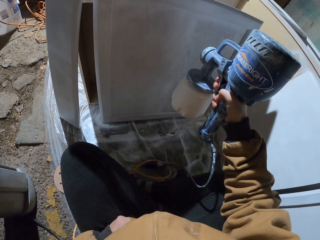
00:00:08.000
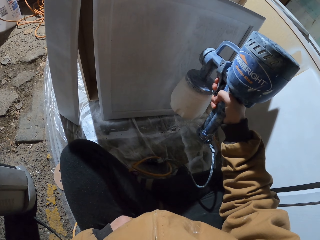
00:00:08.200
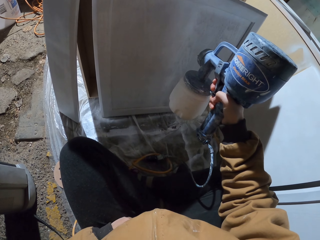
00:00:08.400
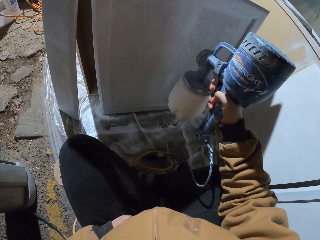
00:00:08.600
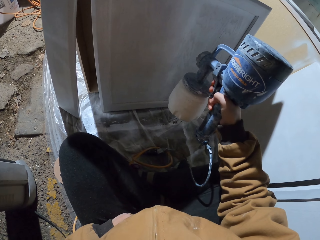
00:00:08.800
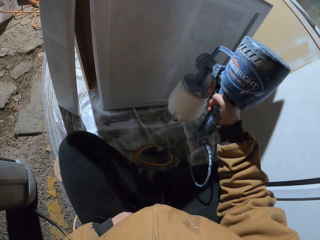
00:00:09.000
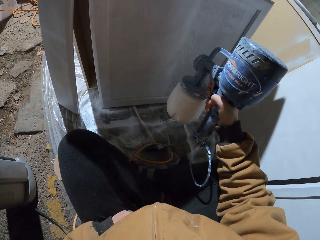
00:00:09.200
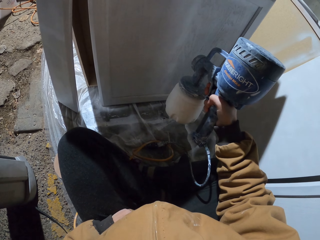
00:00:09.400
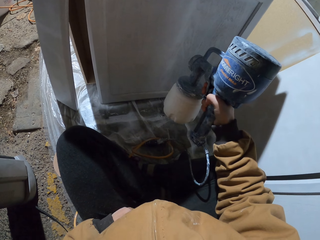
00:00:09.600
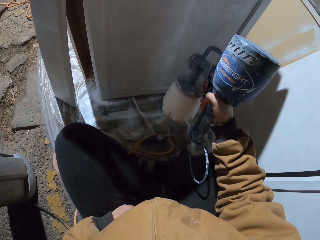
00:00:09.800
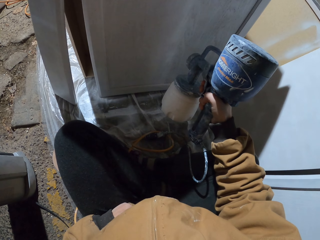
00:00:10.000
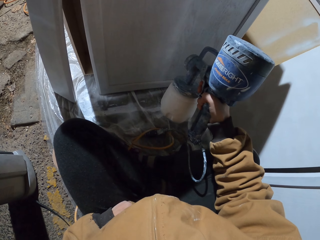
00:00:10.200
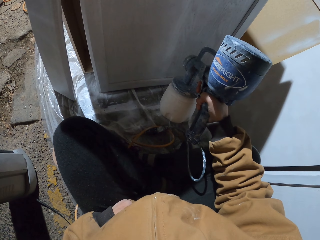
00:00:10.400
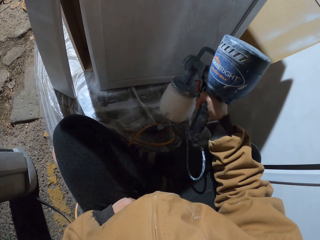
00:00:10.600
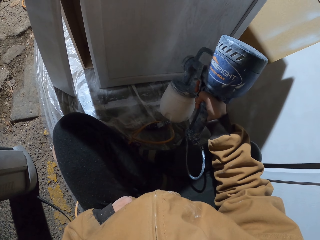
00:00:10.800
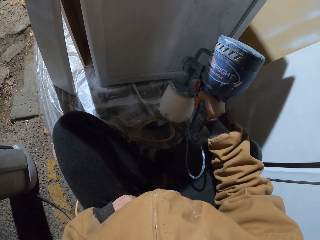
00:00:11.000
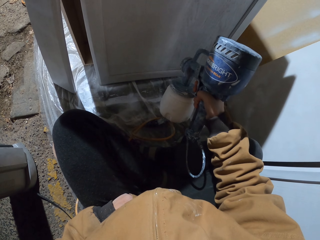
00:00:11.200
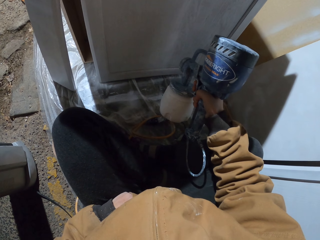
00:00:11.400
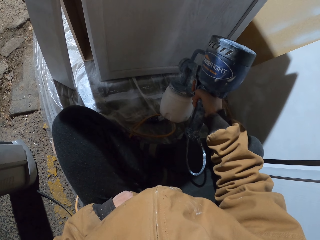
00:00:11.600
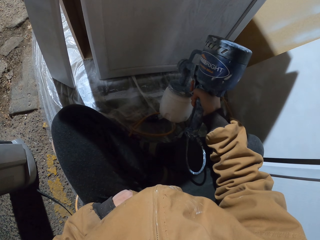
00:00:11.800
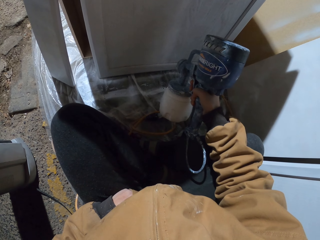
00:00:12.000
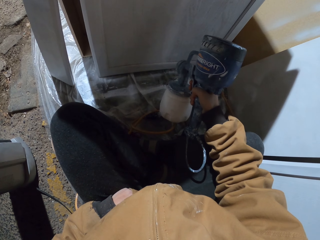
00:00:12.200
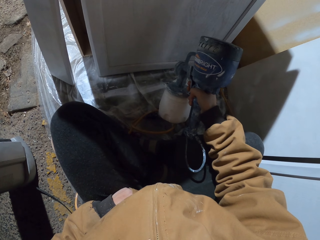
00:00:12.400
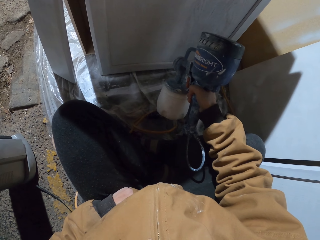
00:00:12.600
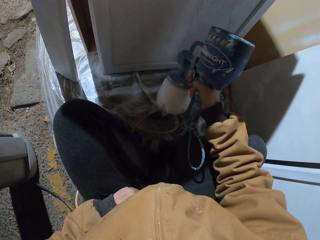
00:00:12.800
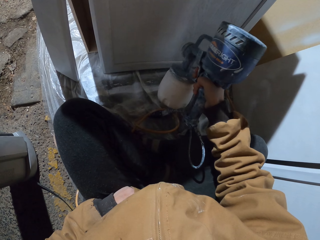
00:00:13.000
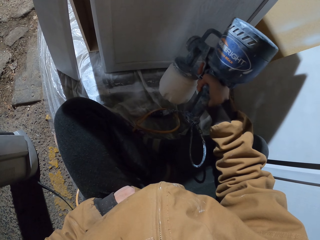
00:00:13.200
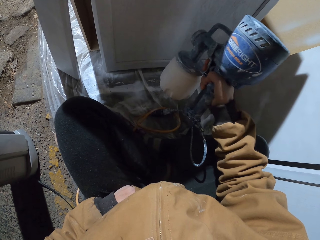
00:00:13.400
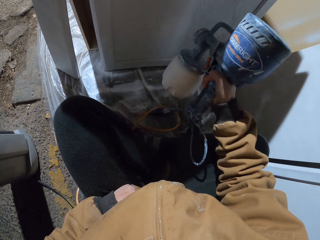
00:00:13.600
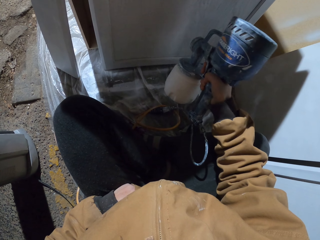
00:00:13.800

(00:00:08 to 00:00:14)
The camera wearer sprays a wooden board.

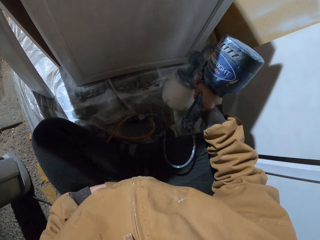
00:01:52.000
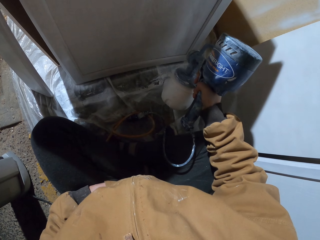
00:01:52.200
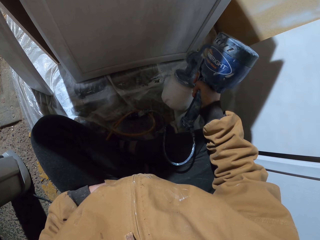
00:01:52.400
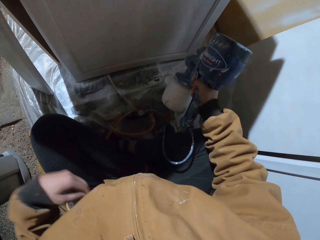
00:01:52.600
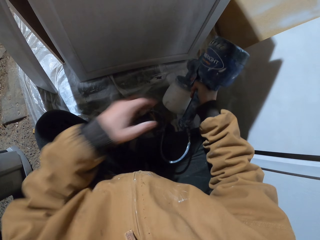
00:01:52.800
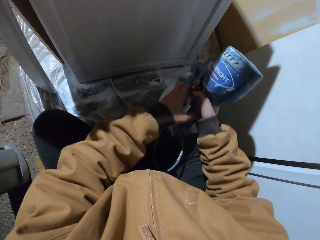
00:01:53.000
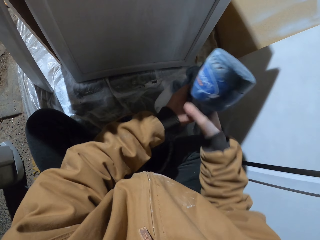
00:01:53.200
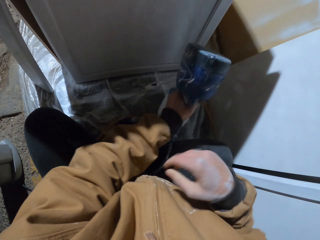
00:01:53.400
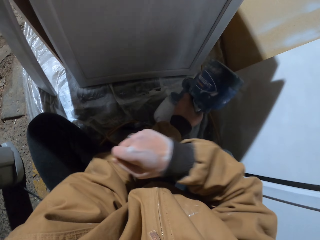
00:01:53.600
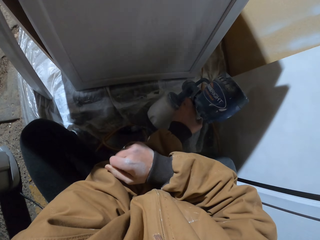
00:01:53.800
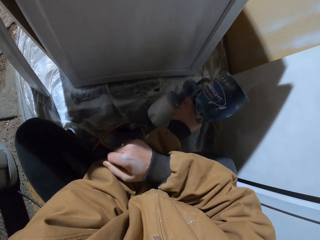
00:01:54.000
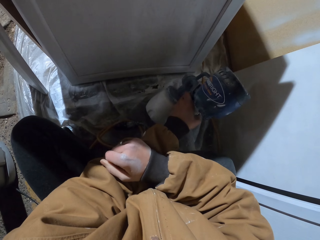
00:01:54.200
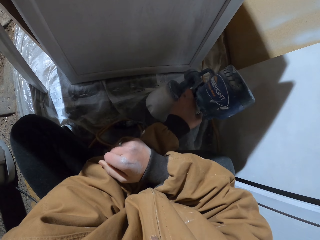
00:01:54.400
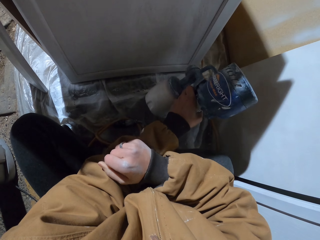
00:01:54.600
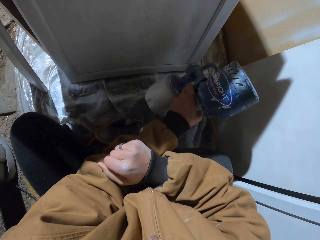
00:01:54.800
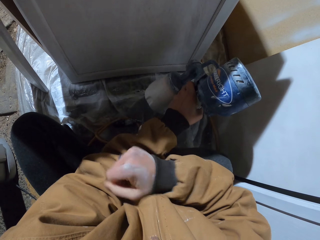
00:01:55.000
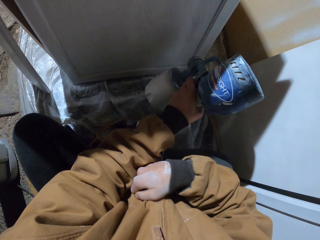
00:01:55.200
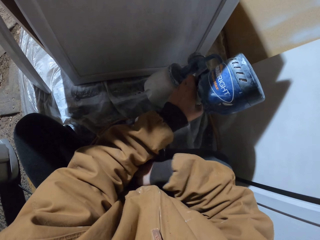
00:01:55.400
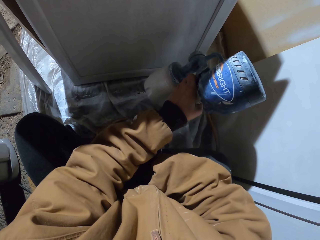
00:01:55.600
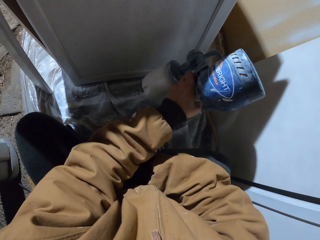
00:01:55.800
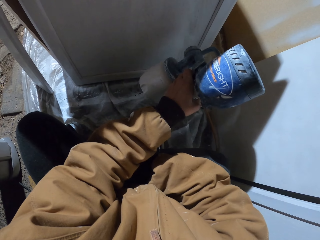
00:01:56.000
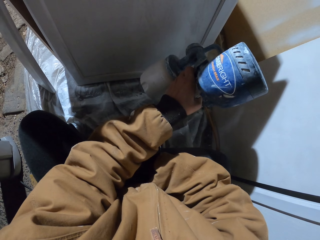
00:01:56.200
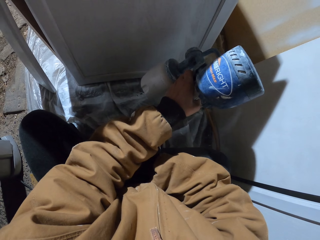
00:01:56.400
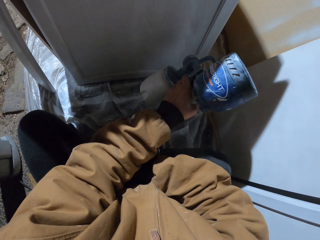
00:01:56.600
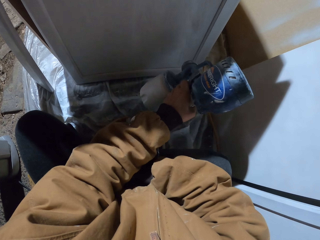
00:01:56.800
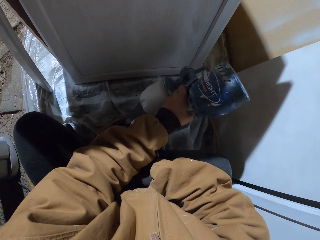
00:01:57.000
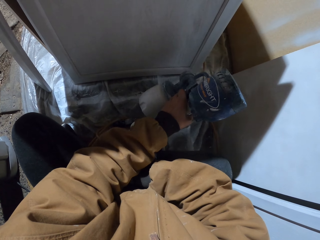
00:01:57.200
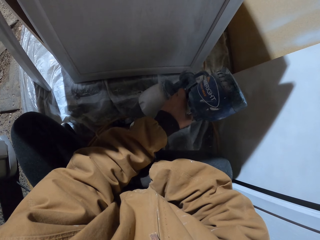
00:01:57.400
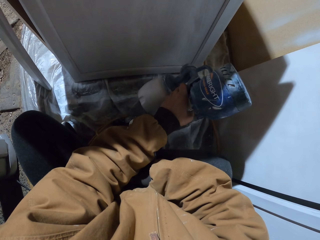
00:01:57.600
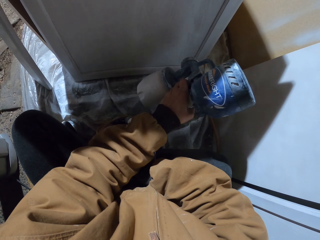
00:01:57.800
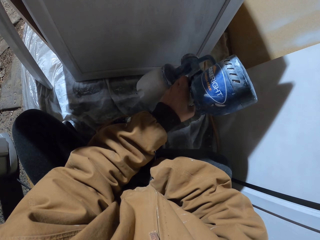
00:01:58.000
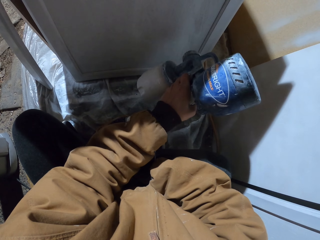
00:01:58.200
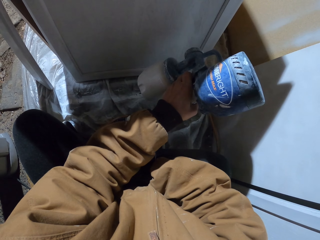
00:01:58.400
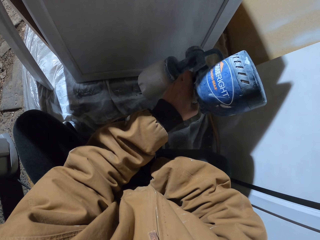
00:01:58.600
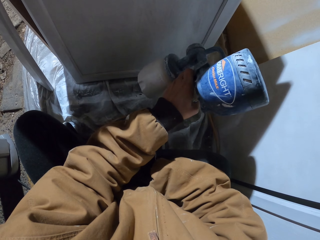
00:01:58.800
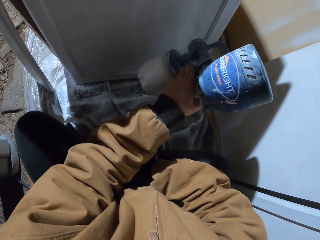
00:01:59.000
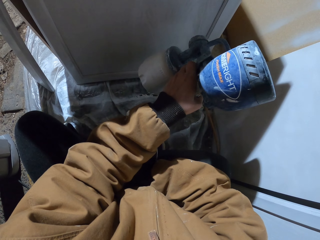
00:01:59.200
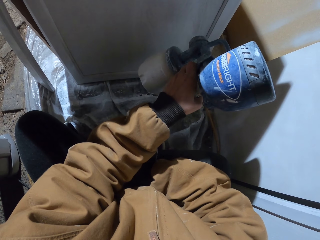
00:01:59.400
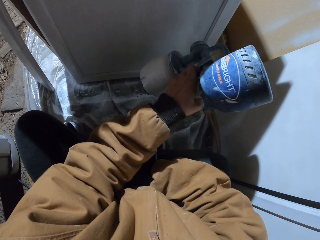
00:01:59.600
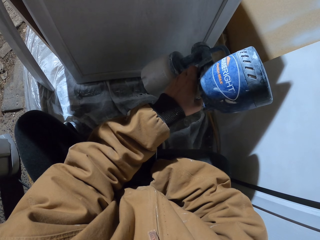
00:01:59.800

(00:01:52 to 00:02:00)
The camera wearer holds the sprayer with the left hand. They spray the wooden board.

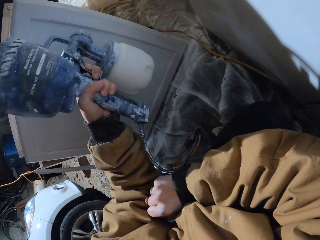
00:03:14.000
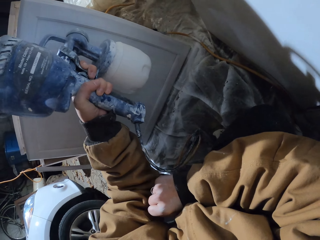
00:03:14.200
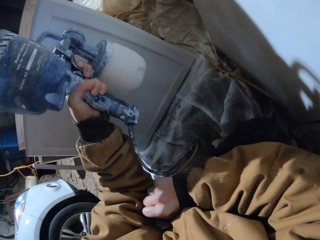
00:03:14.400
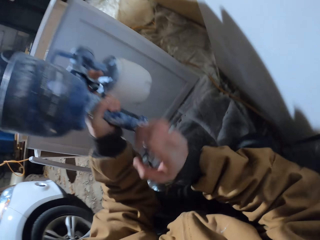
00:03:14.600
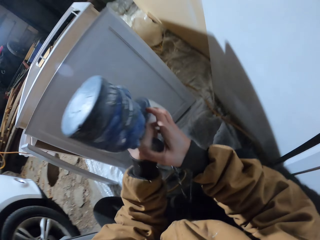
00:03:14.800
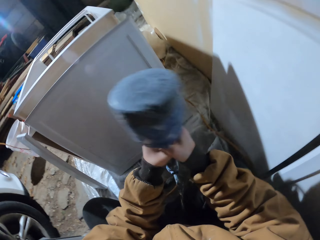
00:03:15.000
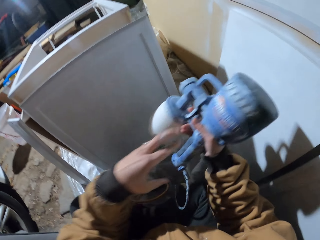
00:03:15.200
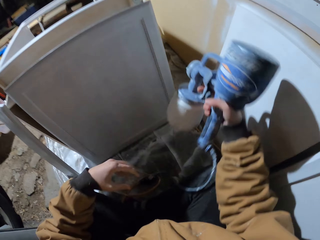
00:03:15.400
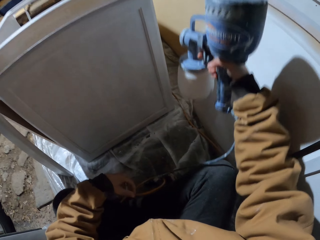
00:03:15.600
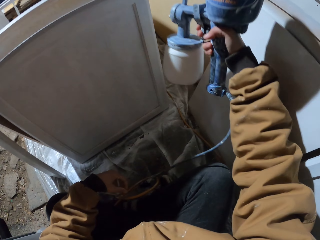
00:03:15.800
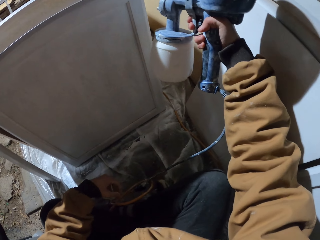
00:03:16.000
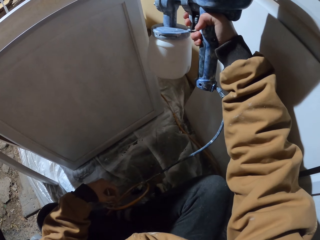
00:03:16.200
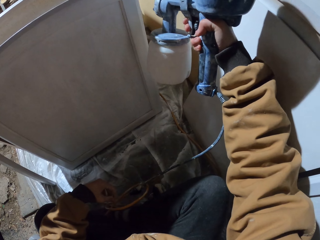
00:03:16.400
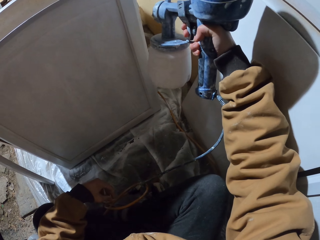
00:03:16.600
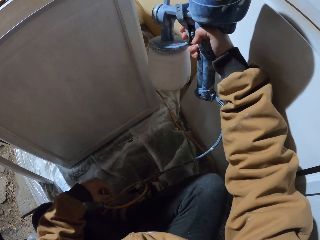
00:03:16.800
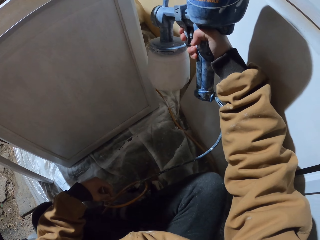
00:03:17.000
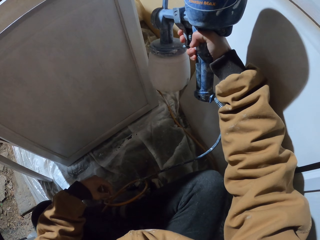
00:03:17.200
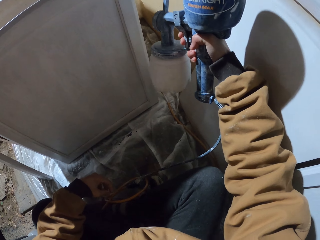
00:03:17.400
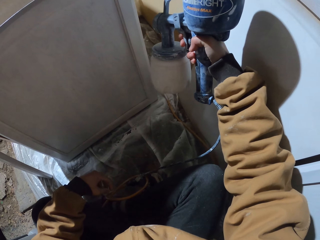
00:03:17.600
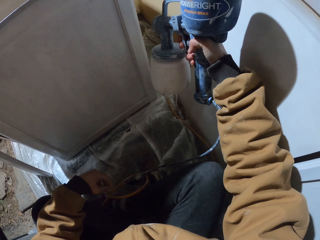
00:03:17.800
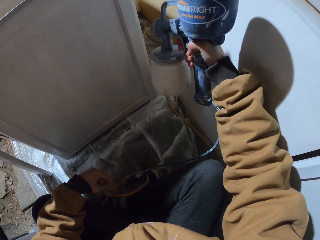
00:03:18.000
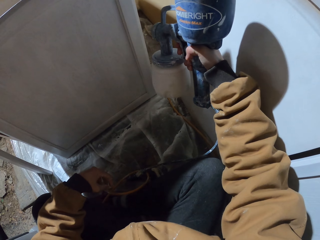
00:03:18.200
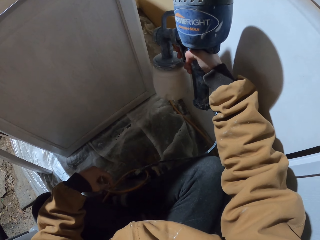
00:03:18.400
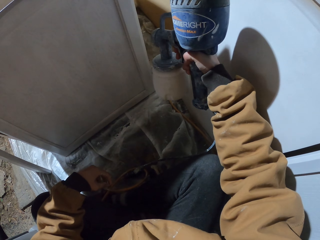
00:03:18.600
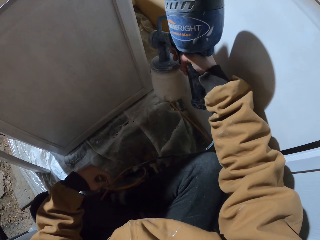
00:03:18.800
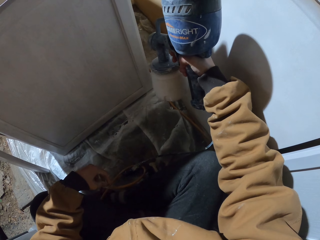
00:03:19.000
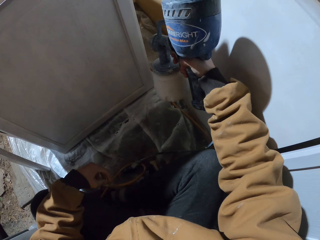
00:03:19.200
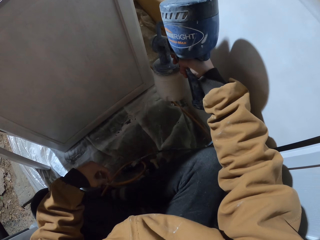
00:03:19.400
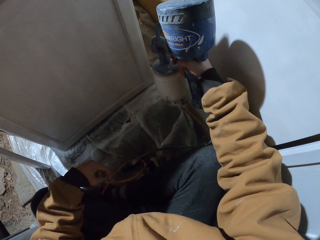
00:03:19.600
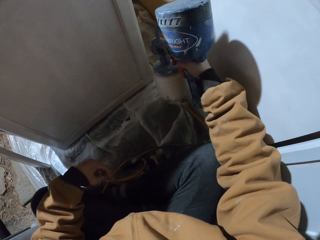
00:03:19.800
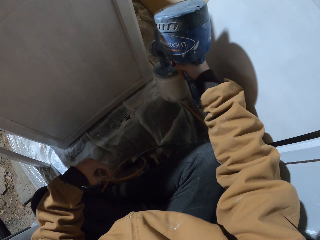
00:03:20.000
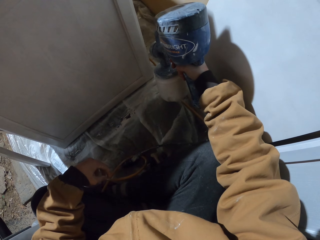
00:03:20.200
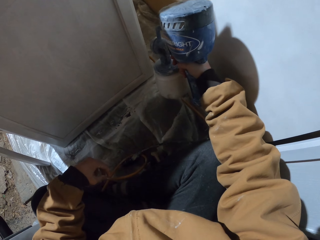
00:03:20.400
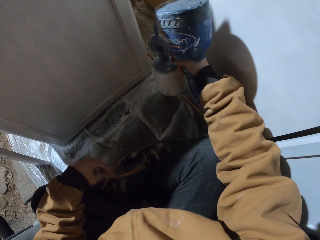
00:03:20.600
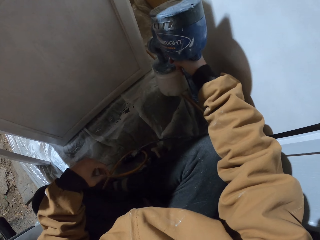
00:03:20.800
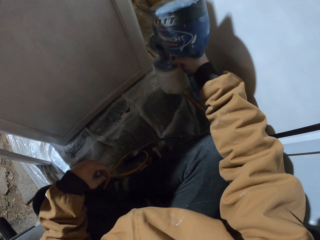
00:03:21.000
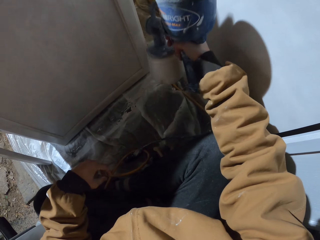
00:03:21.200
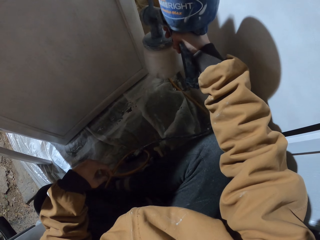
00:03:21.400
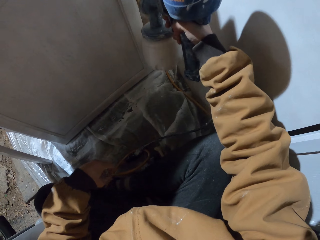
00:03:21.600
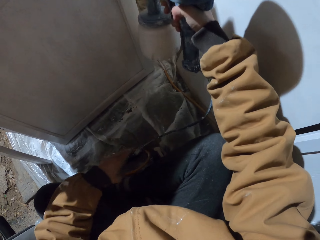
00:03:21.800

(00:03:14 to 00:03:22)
The camera wearer holds the sprayer with the right hand. They spray the wooden board.
